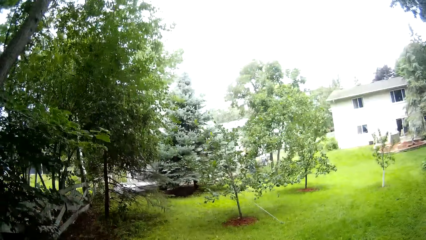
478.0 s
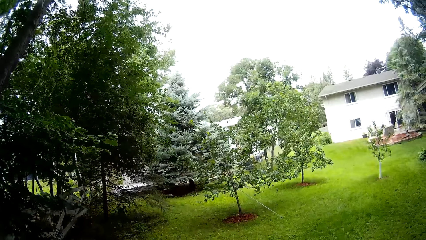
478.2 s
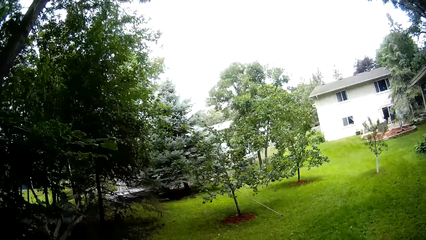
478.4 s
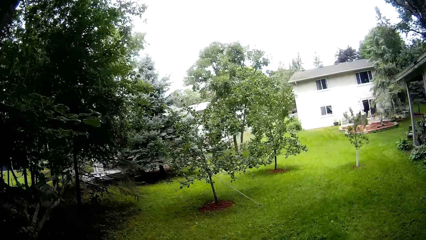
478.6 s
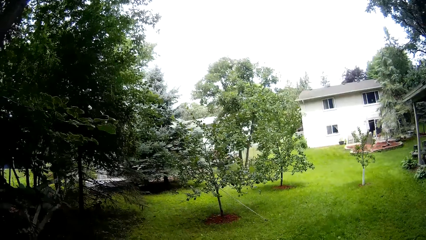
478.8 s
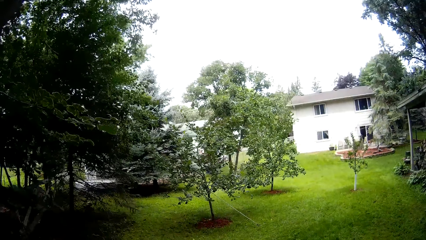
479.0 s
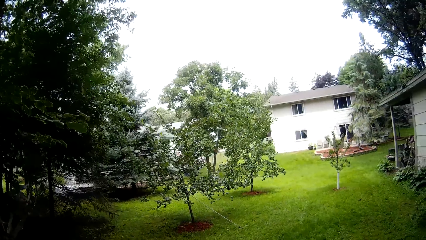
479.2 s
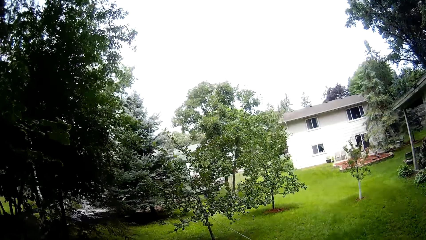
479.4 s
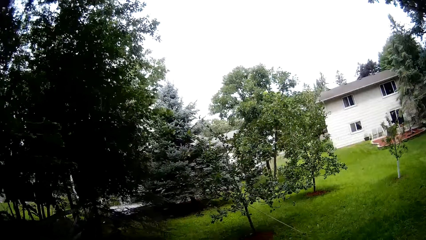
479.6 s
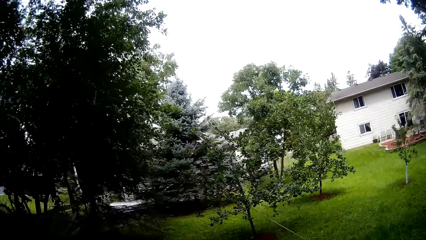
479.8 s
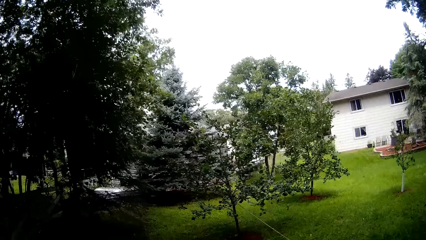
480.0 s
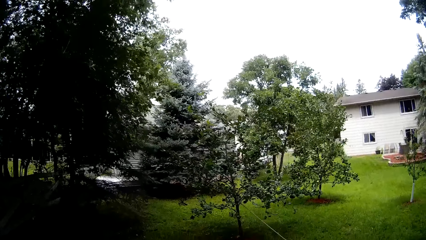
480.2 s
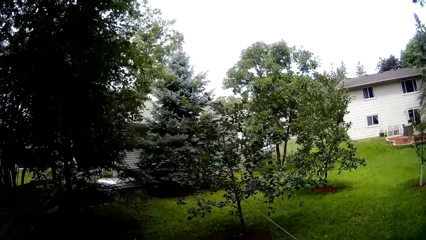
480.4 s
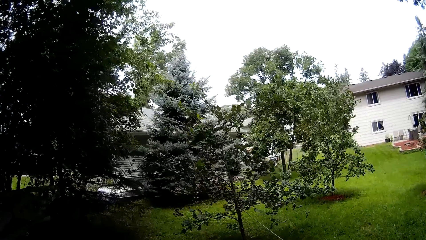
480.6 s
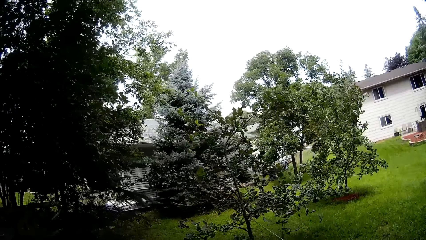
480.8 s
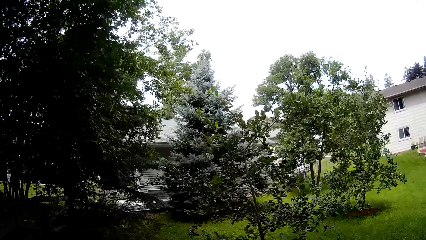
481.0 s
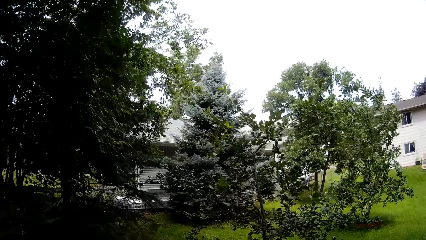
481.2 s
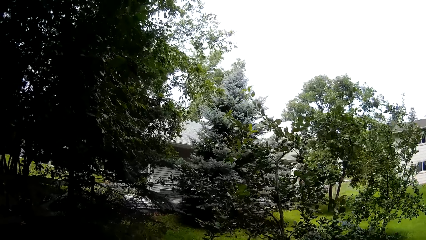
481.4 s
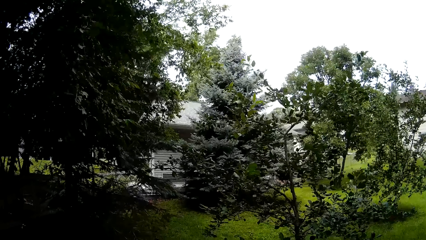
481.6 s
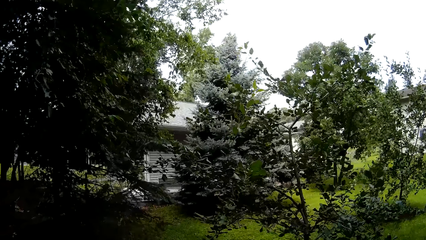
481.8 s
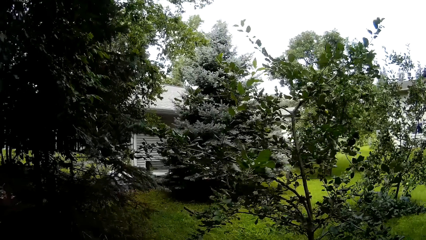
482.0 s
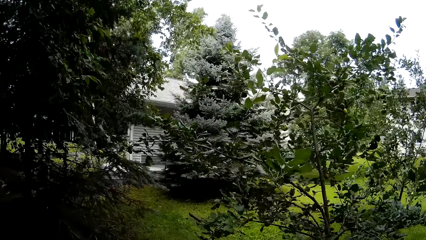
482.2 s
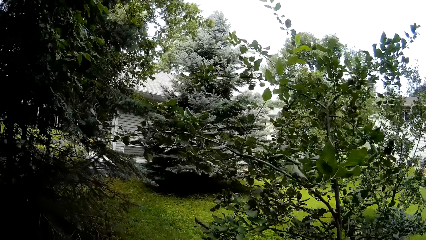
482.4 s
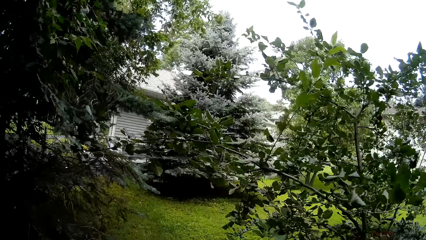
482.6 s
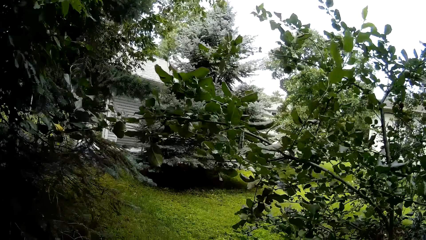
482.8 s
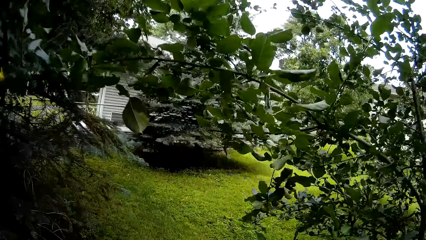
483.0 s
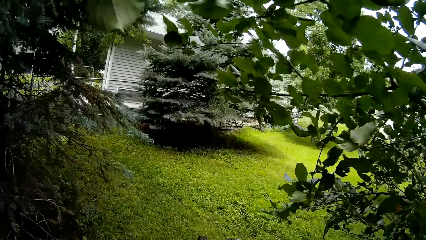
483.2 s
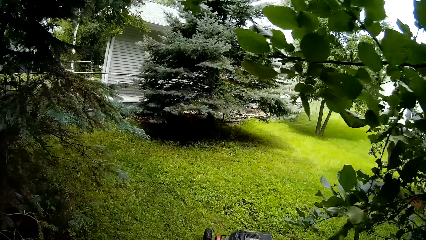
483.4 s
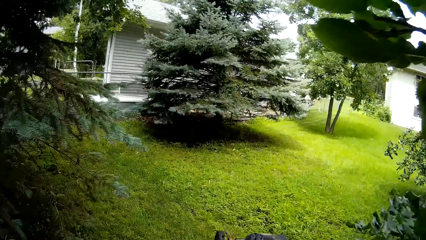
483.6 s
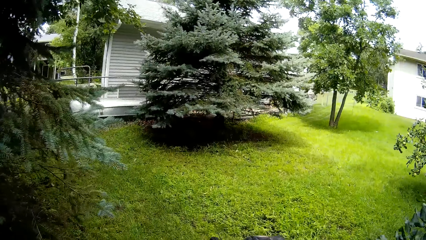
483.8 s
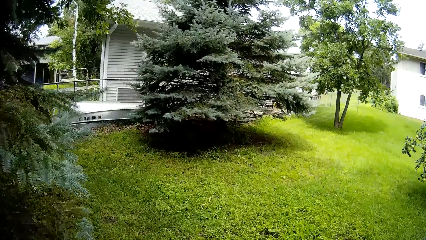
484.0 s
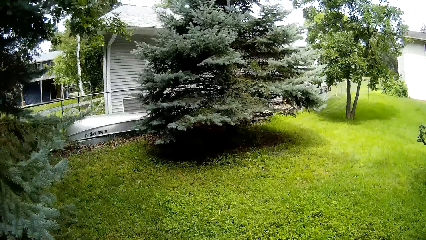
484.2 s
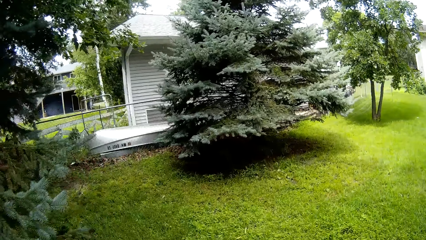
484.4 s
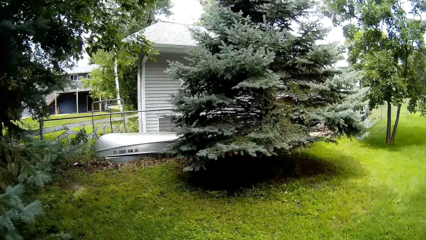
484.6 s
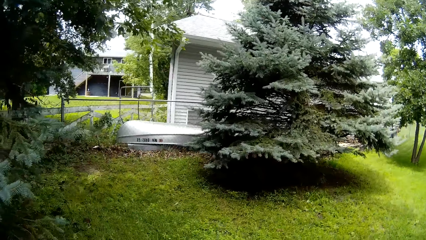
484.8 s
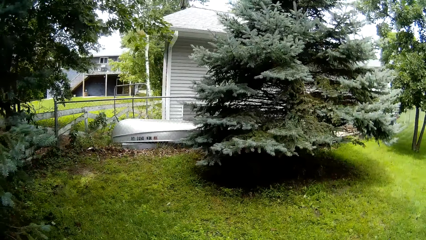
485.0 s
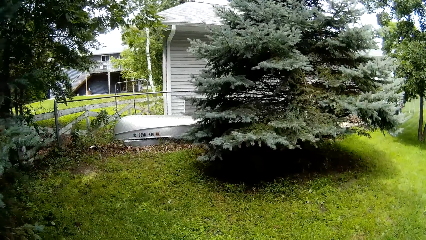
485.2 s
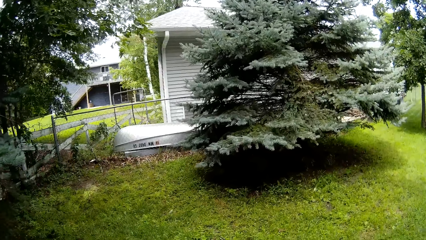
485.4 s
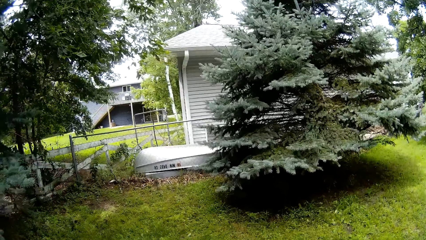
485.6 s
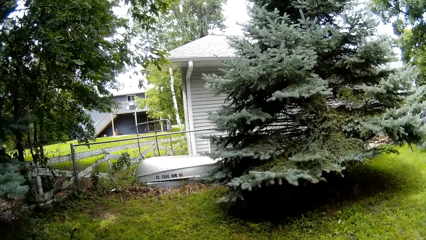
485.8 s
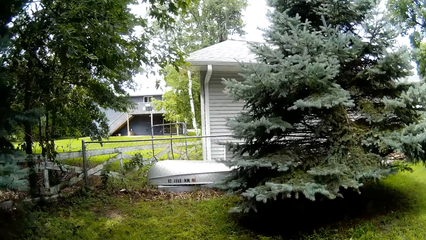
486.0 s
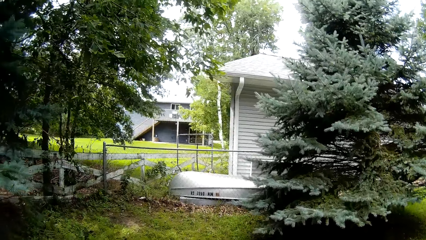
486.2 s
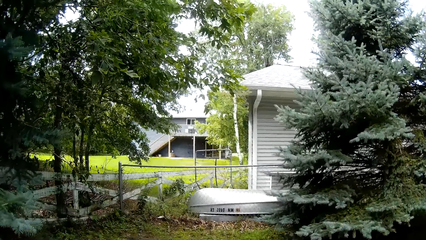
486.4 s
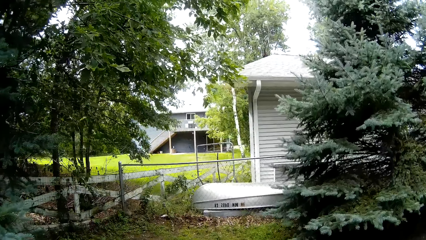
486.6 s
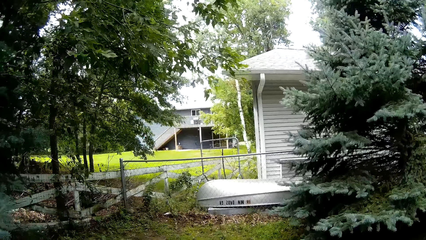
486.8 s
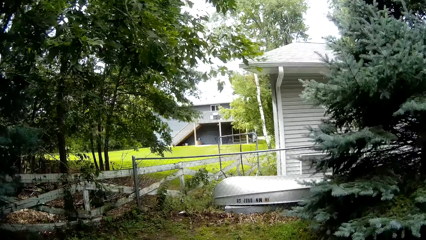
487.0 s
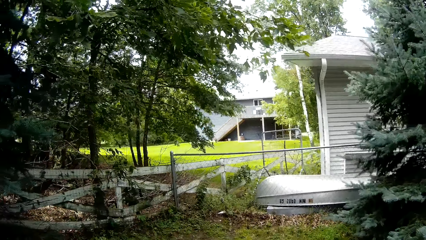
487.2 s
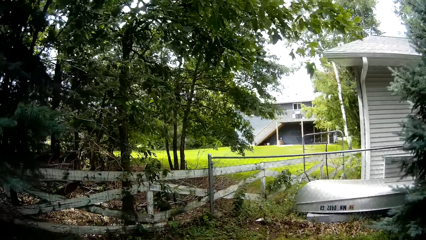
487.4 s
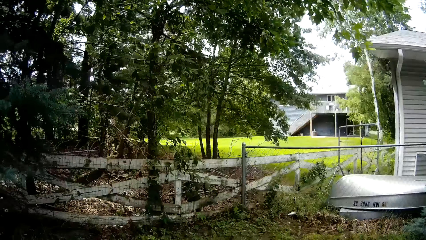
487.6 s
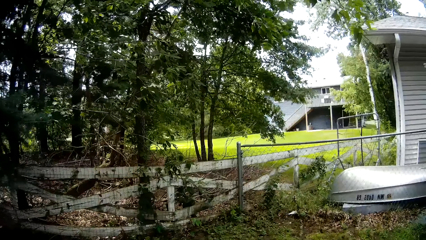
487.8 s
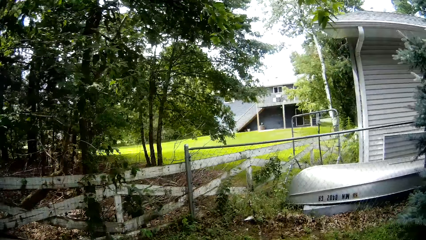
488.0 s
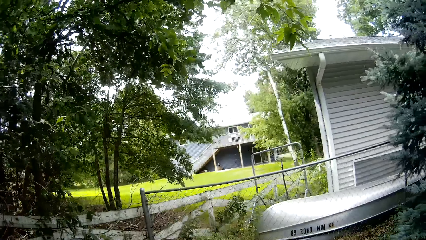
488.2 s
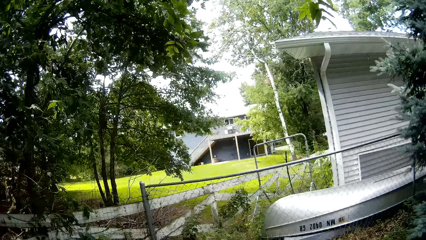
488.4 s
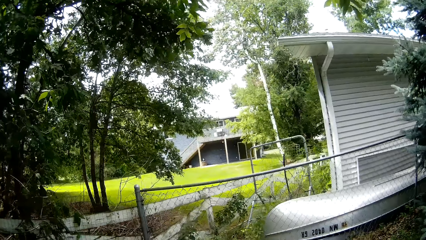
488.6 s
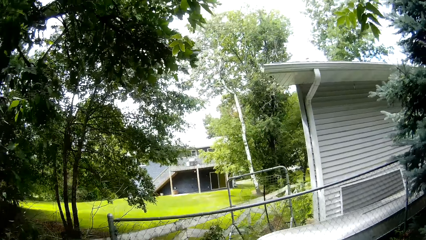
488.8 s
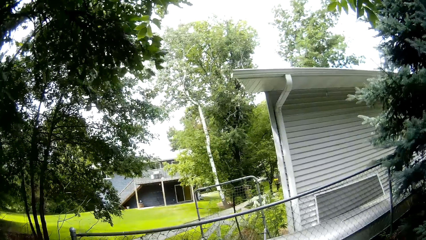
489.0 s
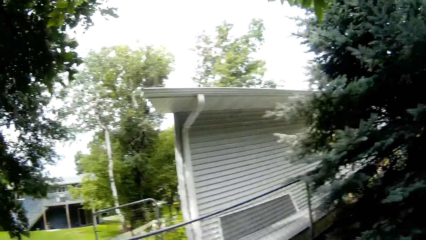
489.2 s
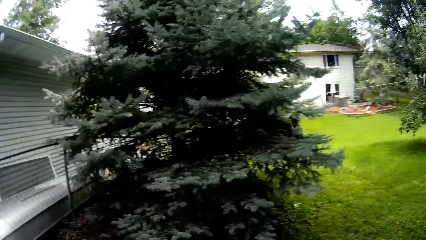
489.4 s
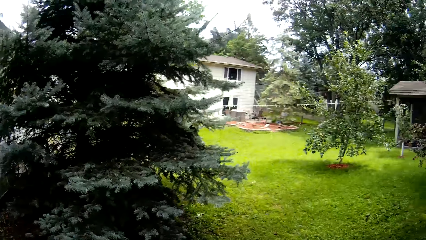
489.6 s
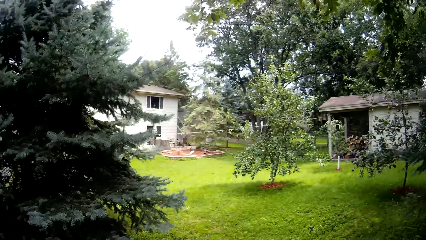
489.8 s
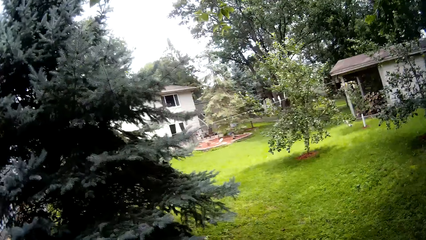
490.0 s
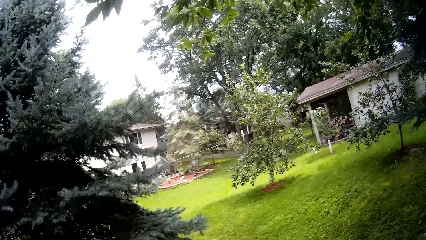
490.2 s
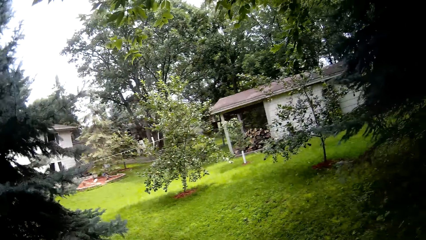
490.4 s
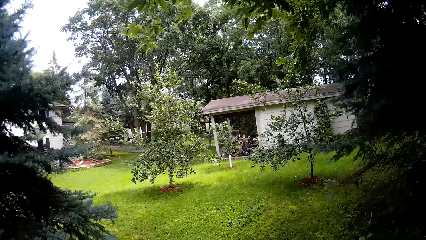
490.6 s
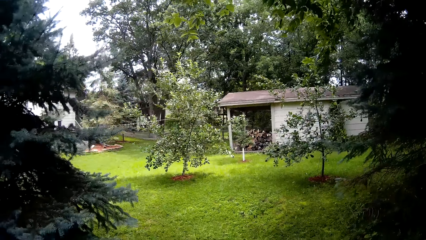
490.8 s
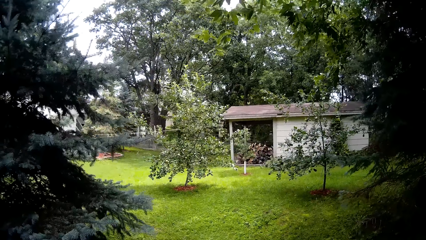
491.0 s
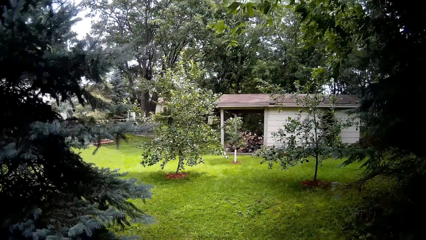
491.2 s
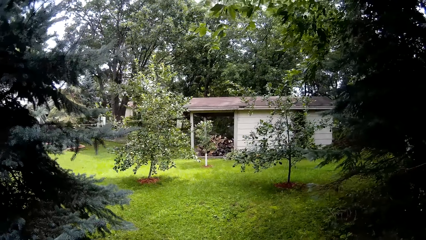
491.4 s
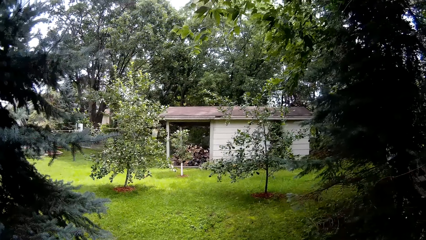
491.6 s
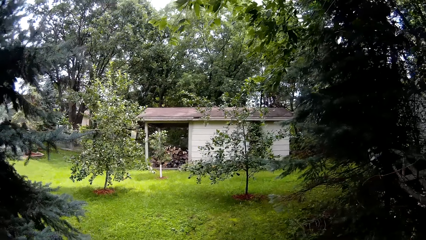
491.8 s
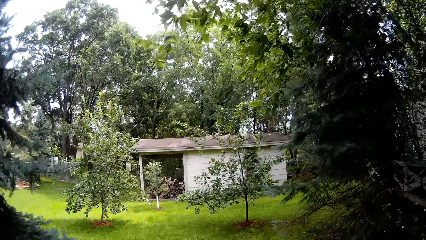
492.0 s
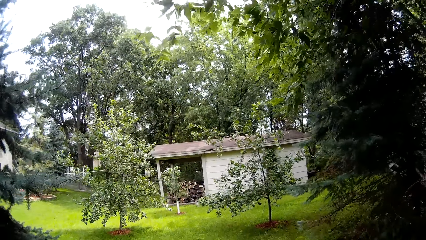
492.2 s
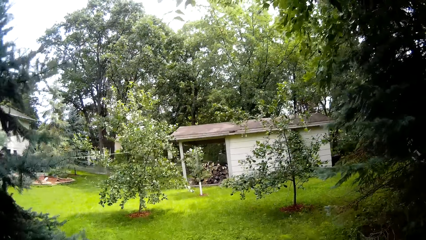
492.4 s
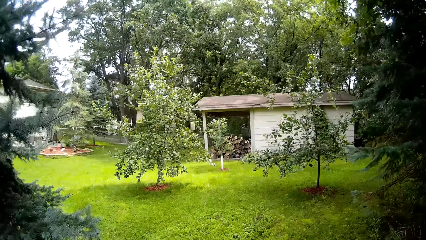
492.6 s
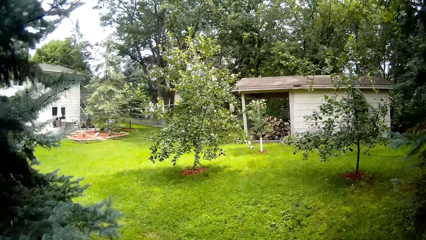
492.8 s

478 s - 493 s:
The camera wearer mows along the meshed fence with the lawn mower using both hands.
